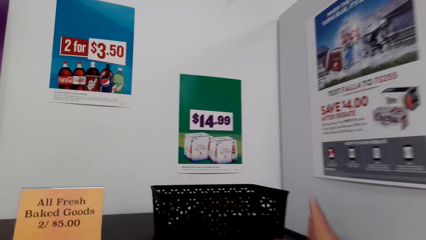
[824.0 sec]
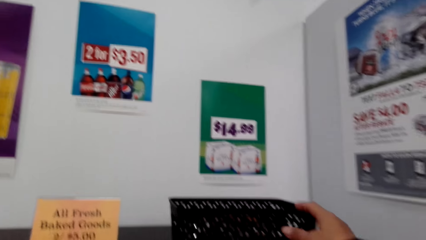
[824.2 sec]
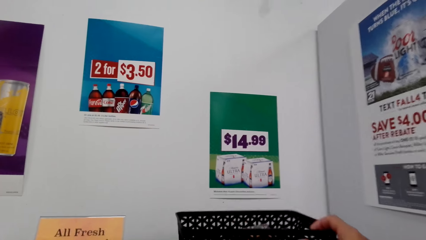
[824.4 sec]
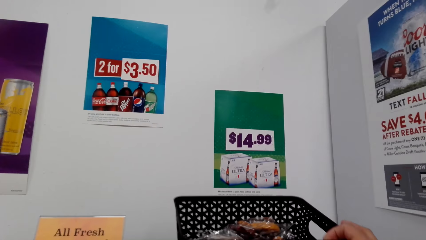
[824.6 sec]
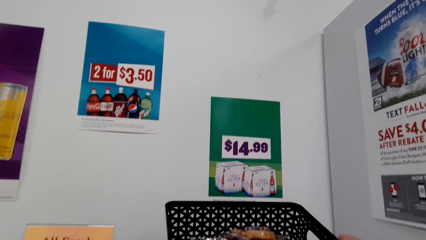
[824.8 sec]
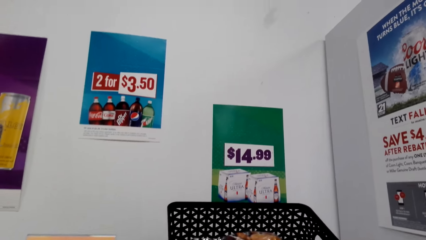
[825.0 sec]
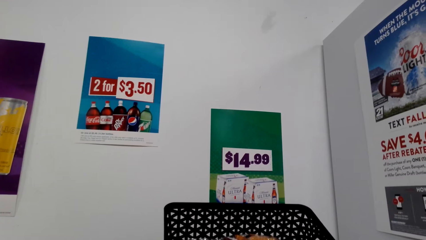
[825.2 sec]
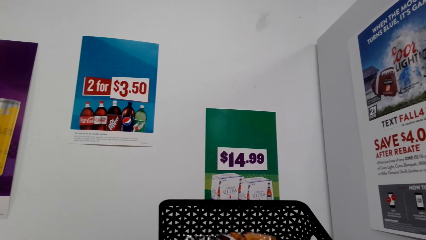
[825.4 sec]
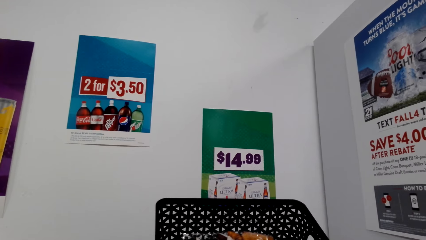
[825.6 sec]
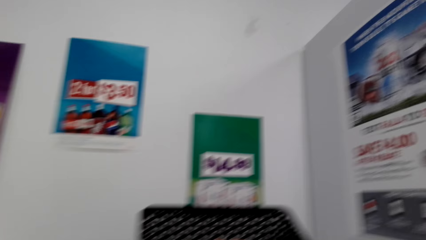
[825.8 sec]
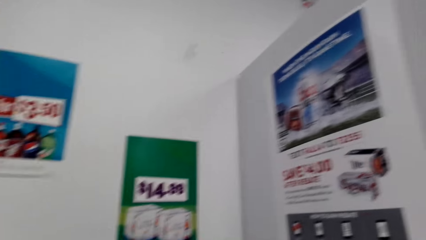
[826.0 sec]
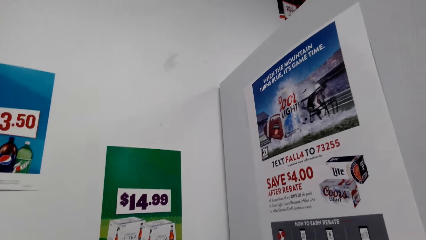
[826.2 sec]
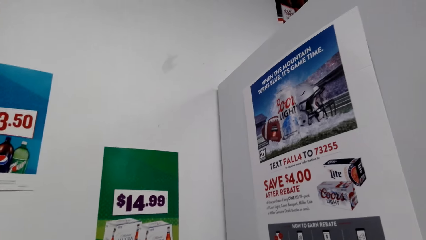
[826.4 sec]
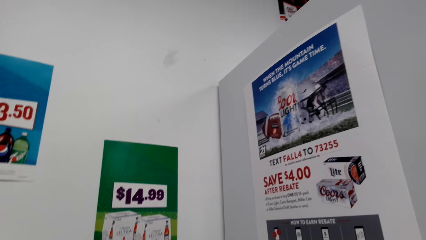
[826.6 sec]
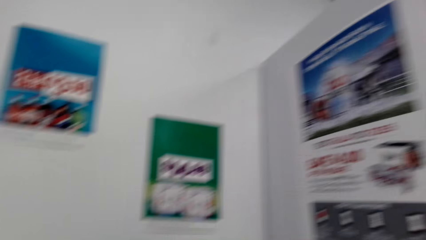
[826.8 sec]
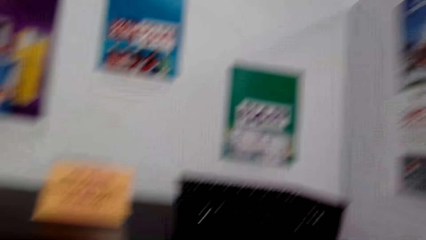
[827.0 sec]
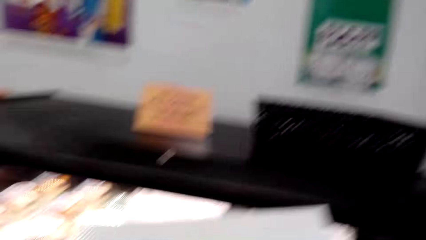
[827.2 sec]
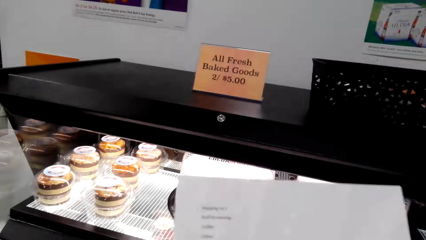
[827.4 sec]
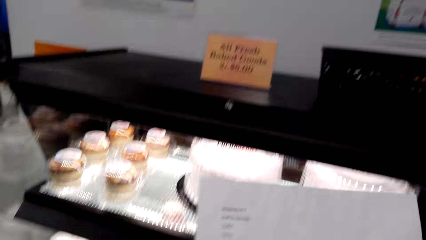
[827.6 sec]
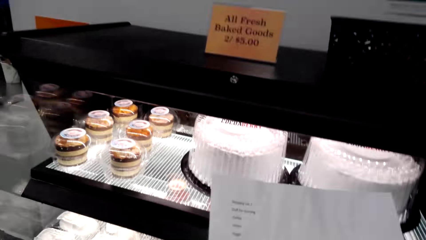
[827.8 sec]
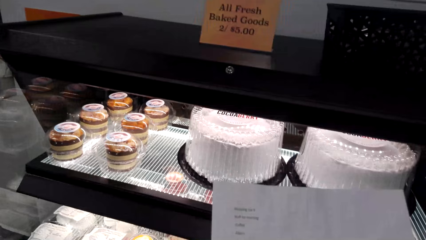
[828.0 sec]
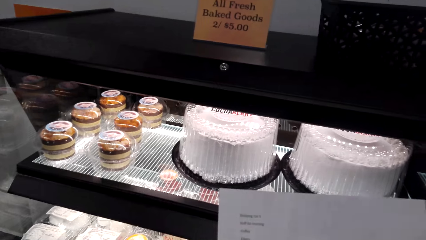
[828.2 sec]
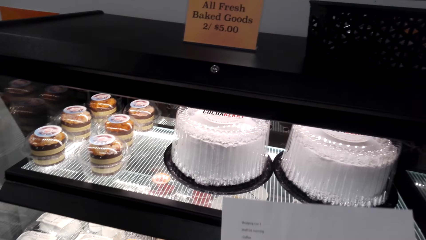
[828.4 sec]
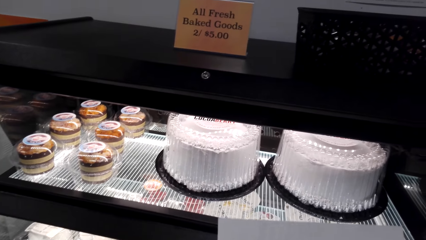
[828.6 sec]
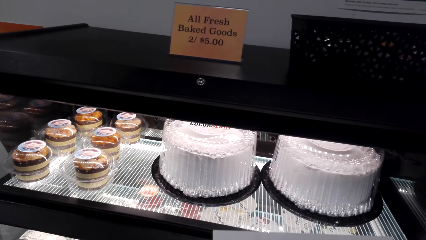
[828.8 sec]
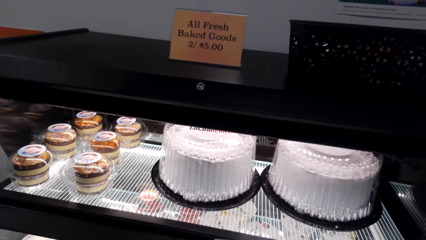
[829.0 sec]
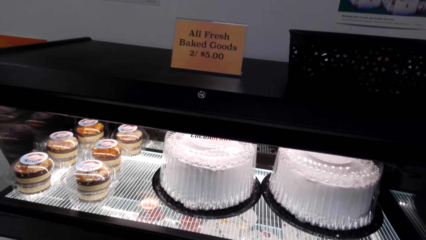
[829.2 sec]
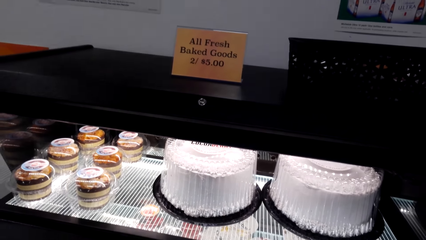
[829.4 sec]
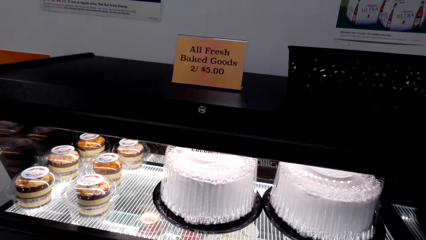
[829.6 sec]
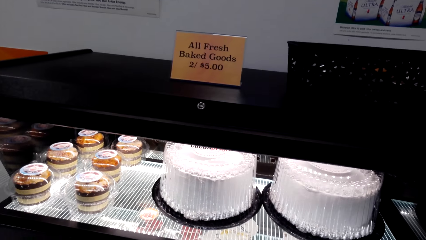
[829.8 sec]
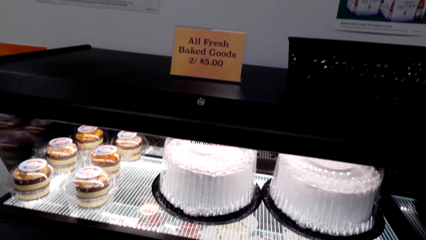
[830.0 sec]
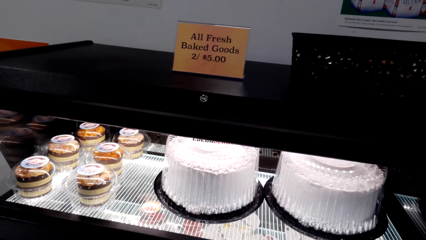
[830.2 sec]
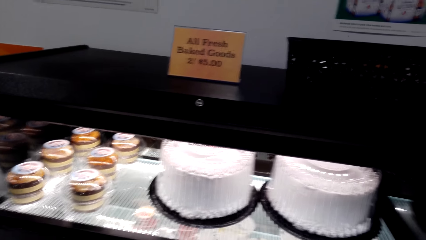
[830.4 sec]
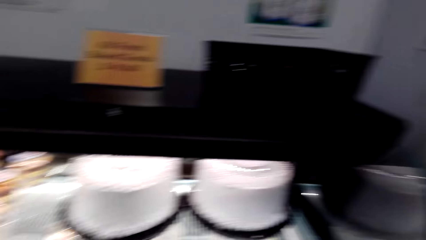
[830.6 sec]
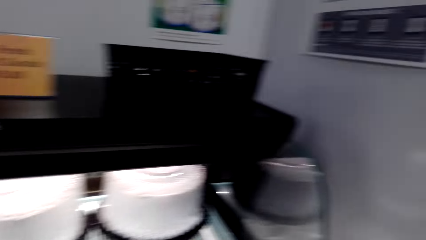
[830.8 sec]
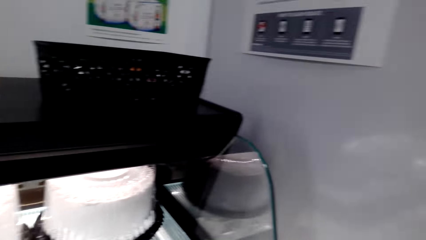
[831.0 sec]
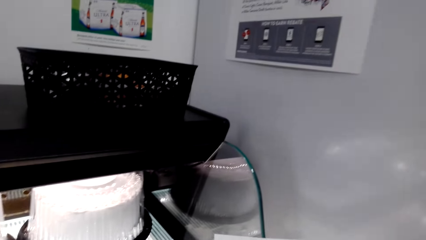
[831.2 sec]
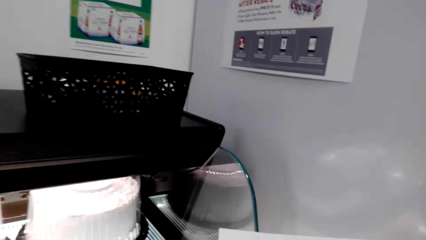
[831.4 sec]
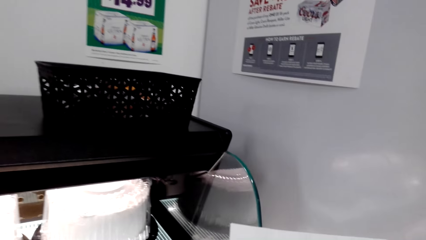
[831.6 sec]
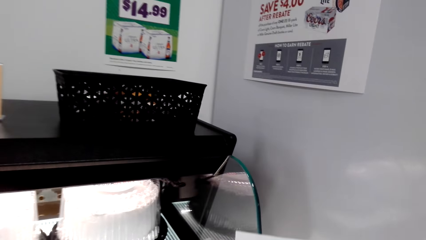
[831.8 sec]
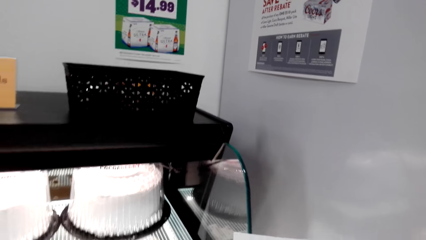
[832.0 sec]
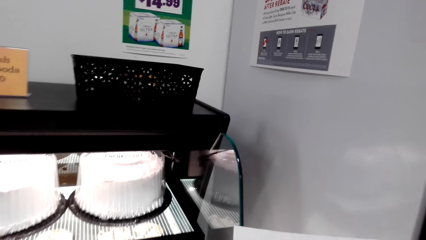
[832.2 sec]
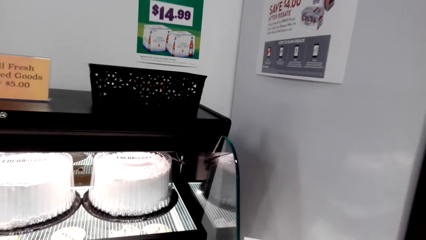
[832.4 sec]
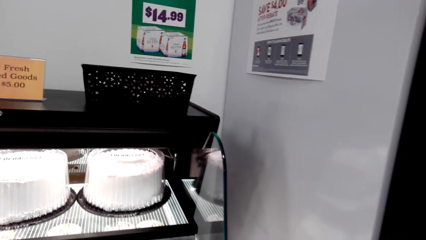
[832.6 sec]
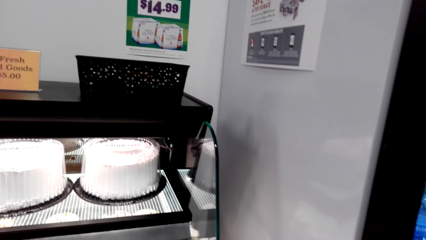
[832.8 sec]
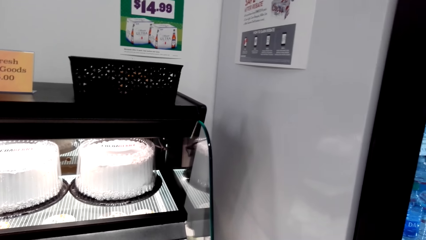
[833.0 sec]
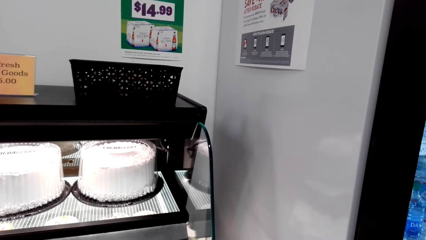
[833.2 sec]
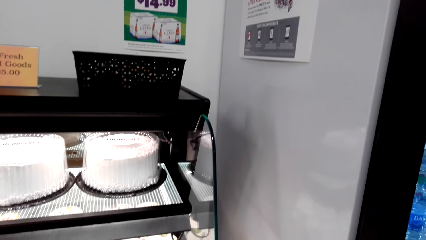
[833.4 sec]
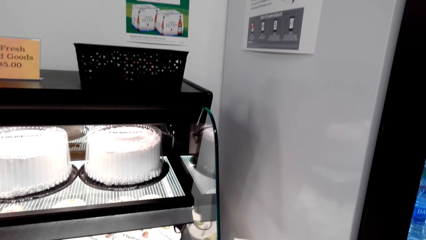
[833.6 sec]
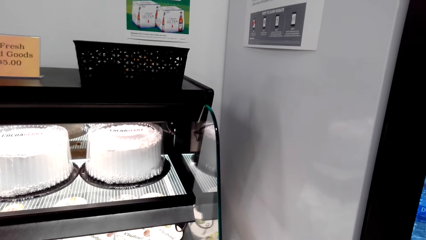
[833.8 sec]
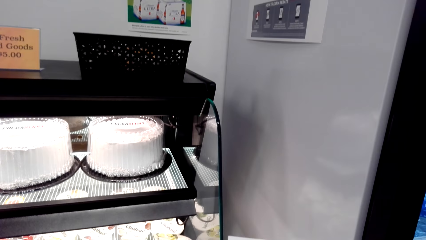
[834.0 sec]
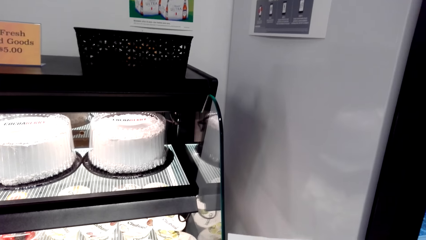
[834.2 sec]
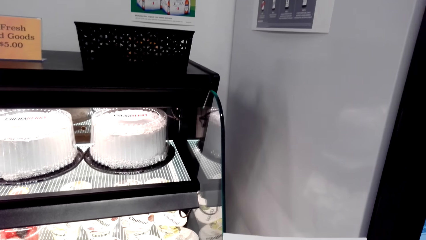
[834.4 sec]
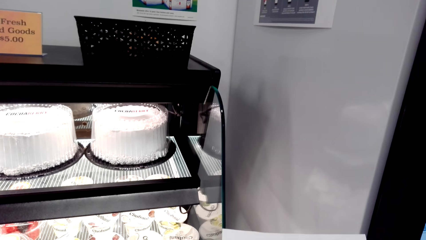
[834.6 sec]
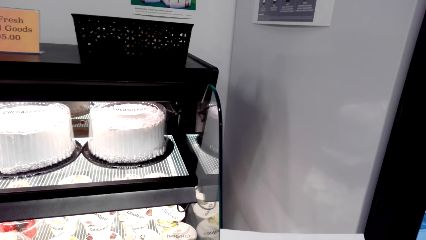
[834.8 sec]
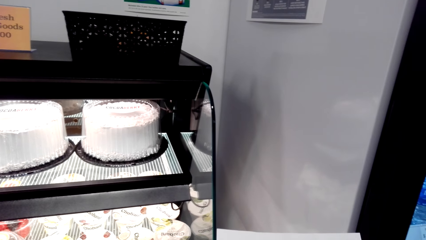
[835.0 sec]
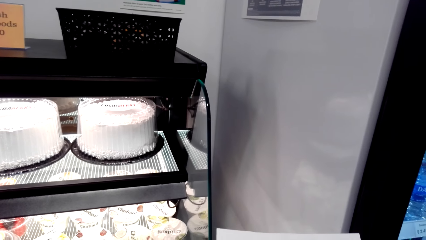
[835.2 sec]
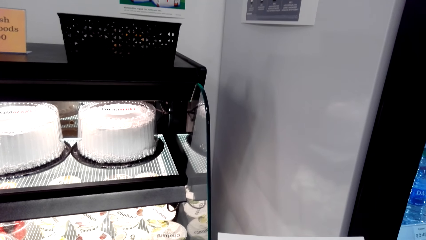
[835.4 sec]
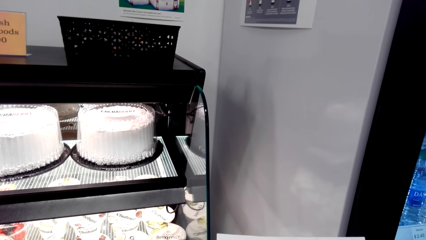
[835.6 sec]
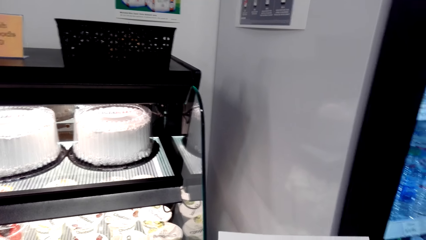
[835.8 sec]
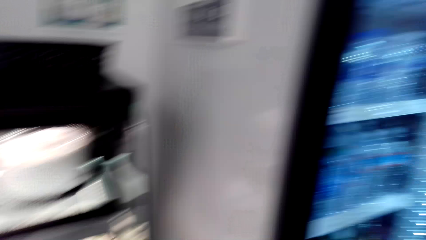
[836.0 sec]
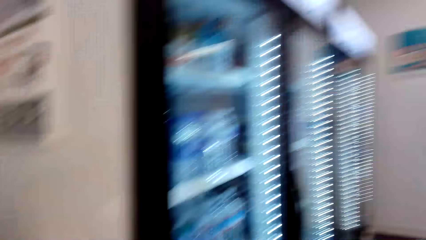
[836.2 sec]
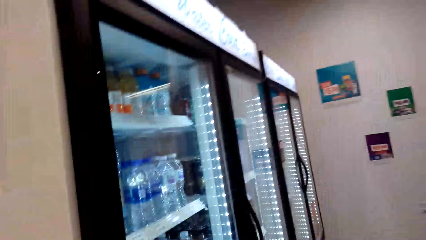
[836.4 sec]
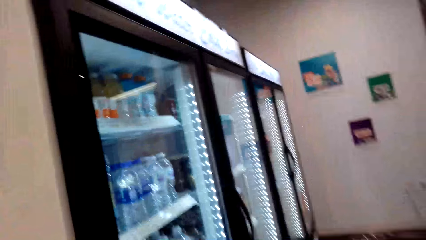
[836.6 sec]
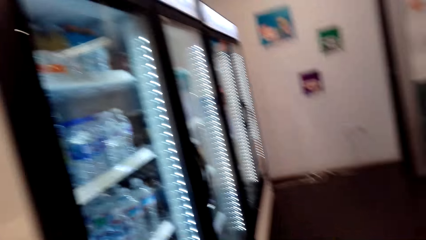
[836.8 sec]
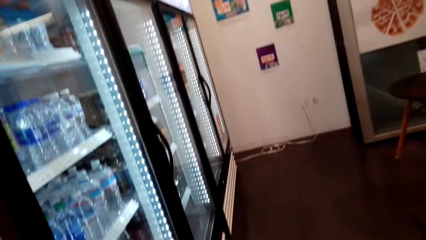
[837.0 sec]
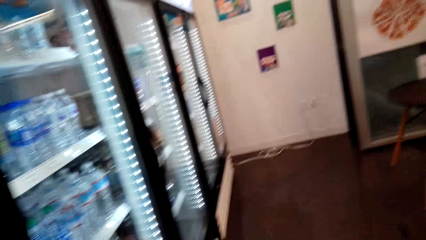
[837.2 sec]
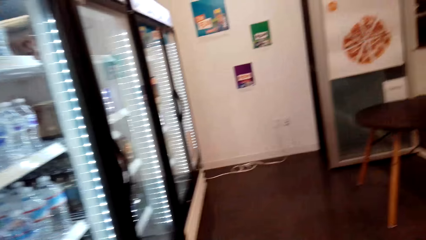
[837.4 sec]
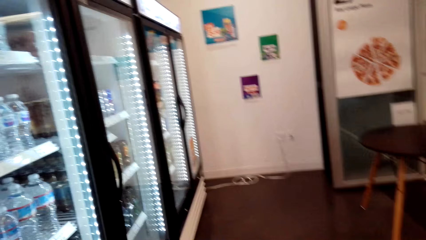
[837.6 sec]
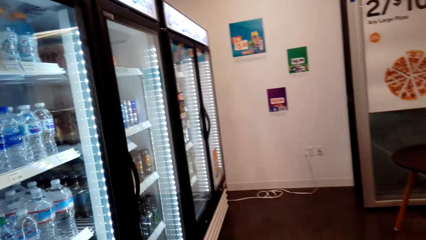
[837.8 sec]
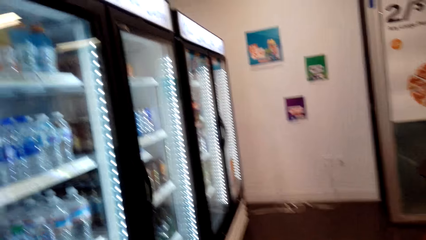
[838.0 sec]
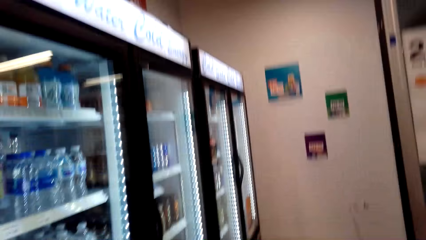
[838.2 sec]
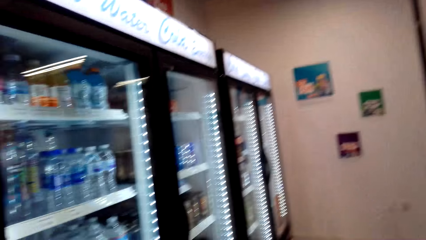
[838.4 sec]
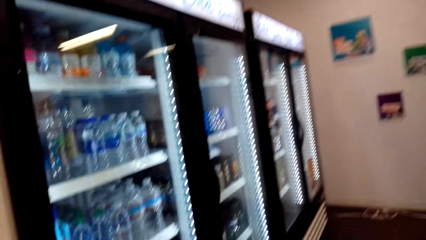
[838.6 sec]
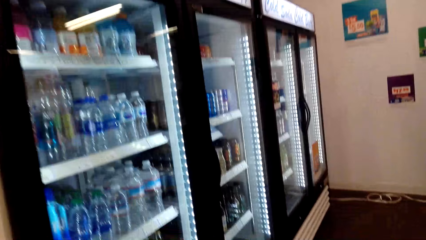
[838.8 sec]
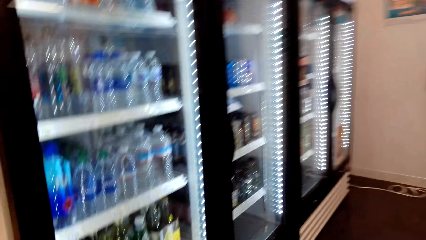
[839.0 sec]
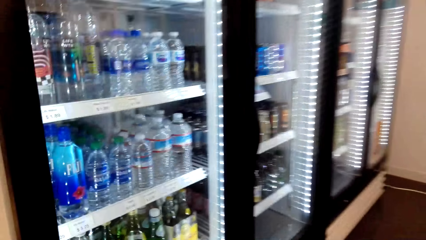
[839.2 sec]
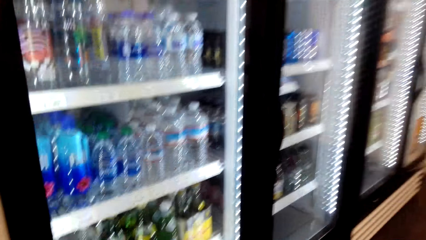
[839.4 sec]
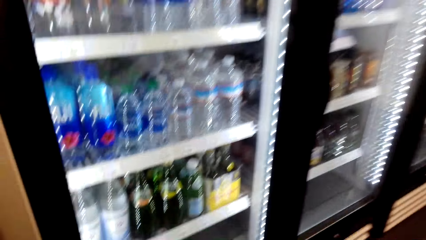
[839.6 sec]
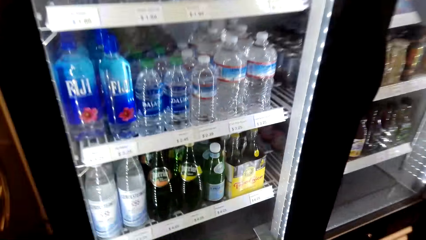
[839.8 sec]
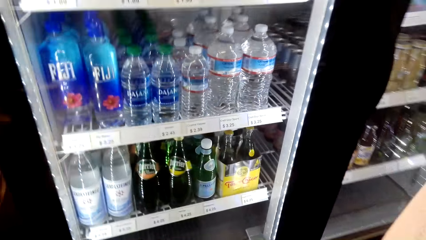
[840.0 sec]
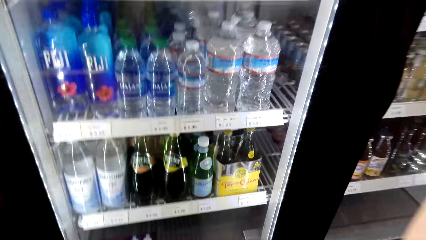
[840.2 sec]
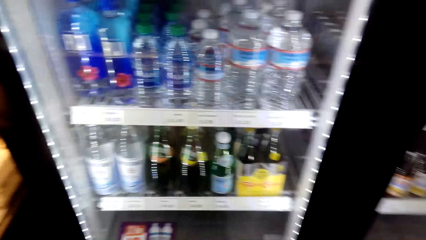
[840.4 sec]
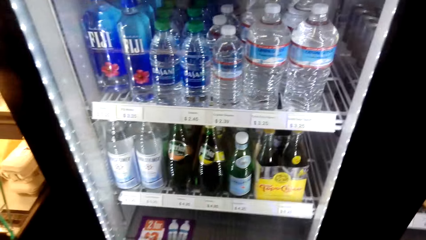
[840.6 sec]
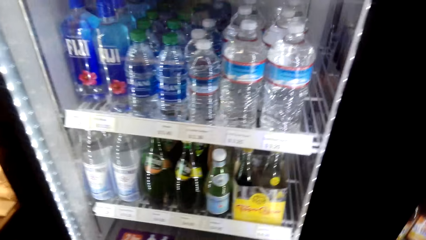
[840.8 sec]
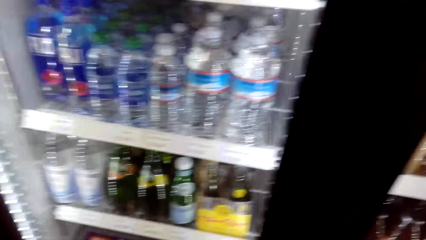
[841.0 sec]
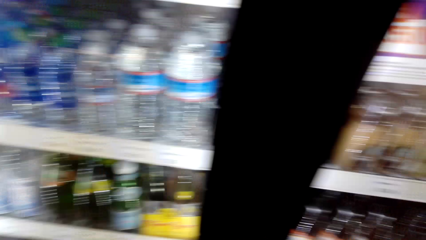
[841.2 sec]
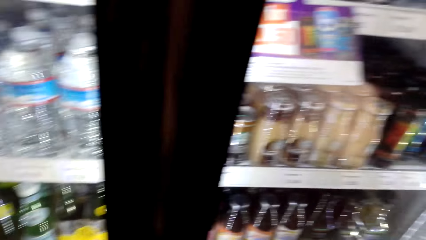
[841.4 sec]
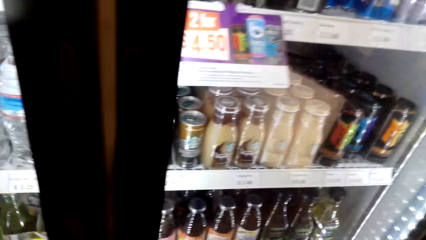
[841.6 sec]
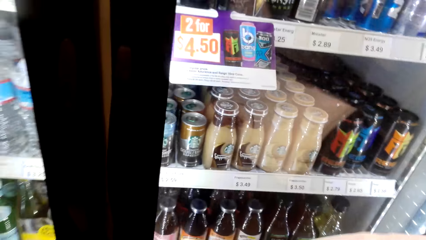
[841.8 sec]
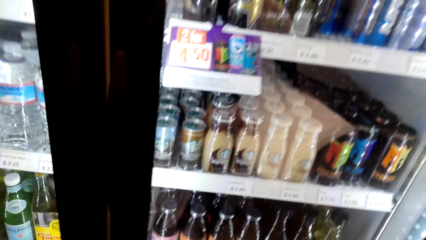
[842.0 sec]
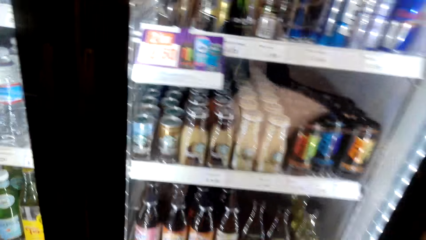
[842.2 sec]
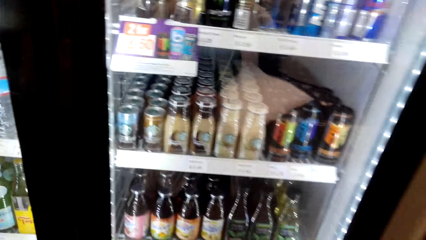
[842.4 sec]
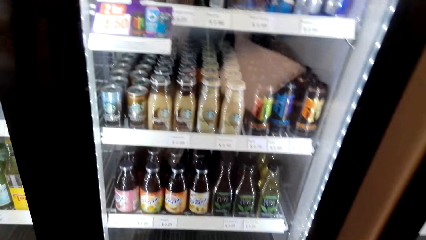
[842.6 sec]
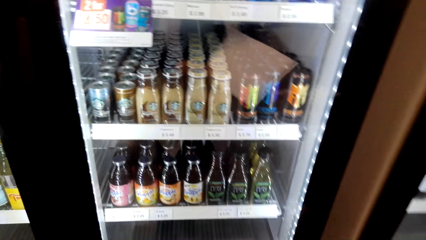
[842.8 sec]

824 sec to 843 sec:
The camera wearer touches a small bucket. They look around the supermarket. They move a basket. They walk.
